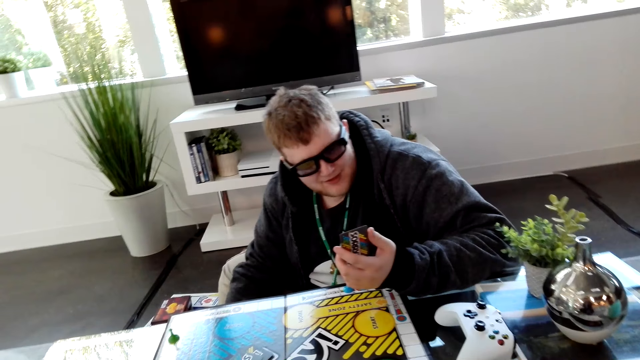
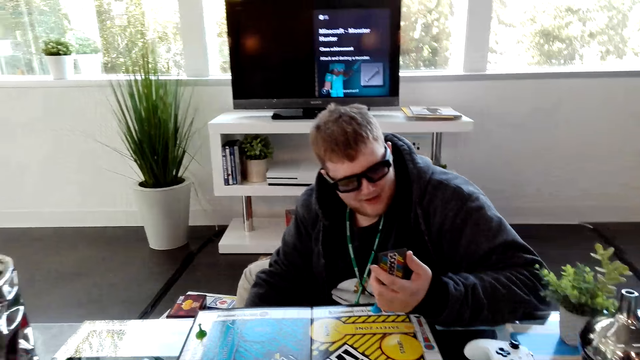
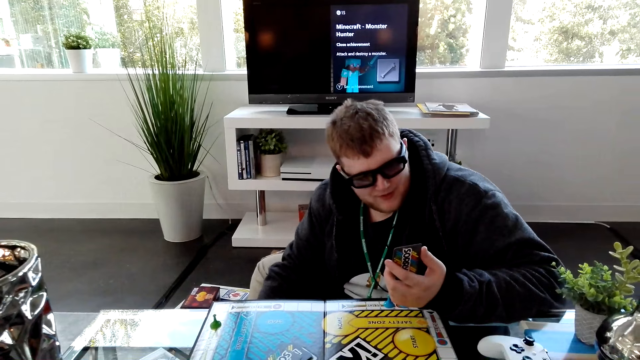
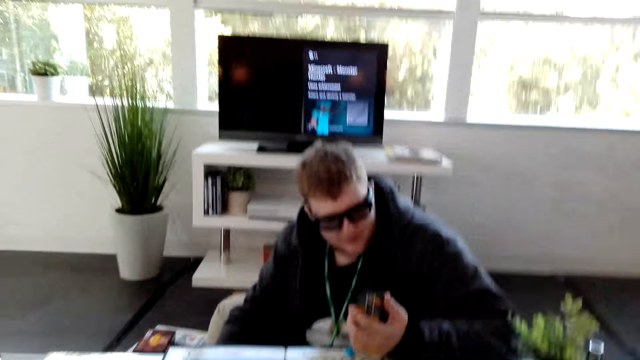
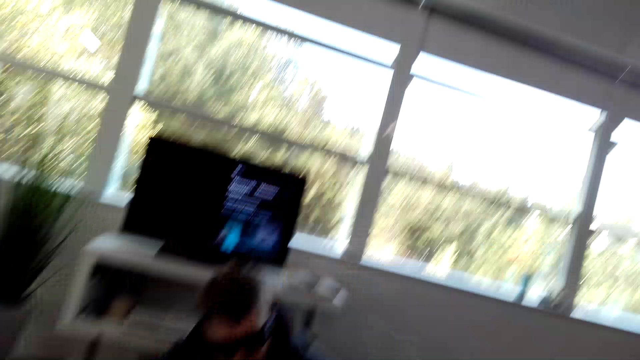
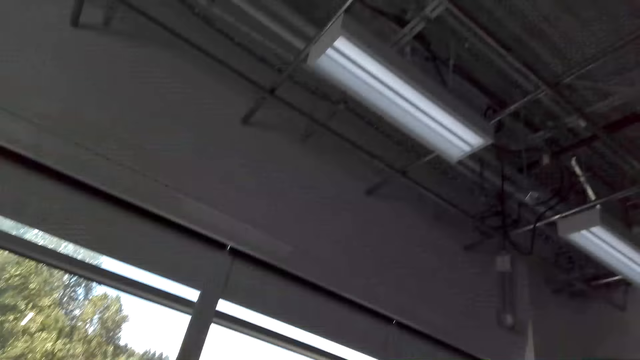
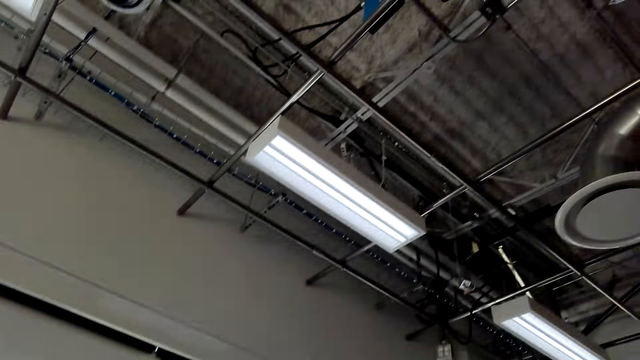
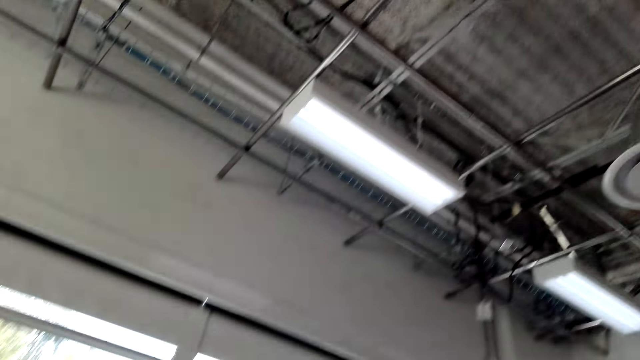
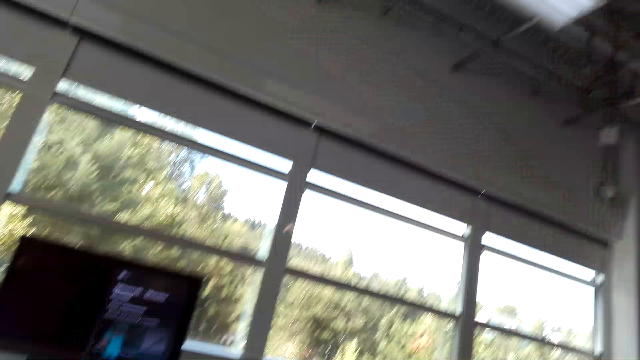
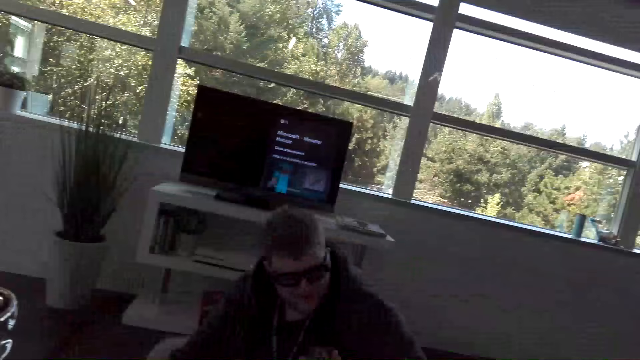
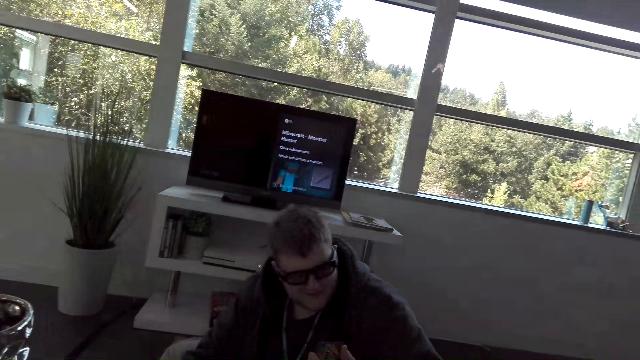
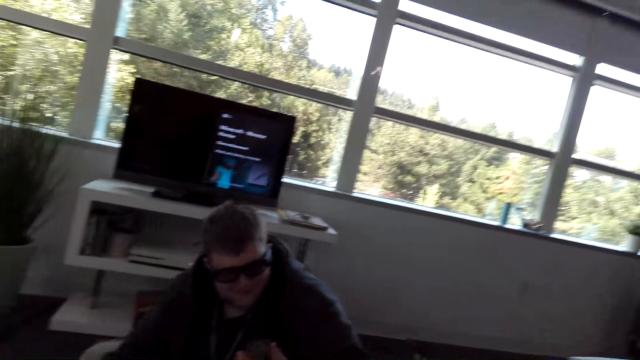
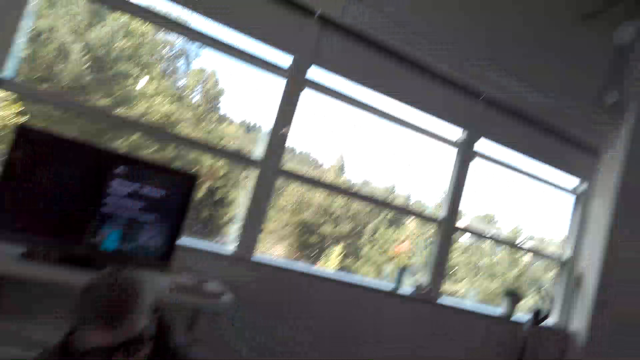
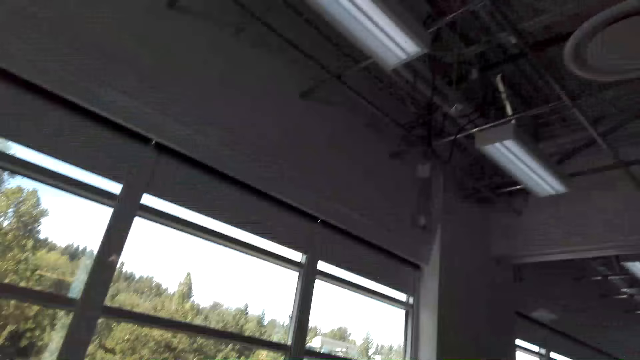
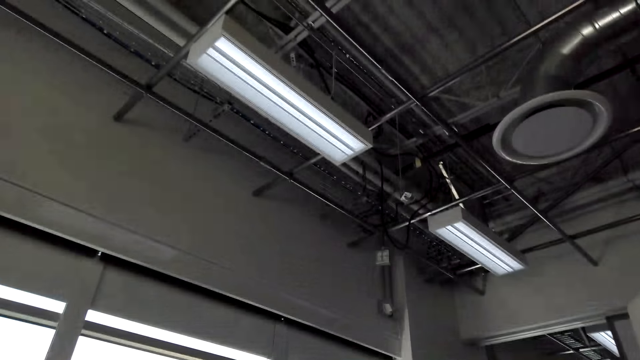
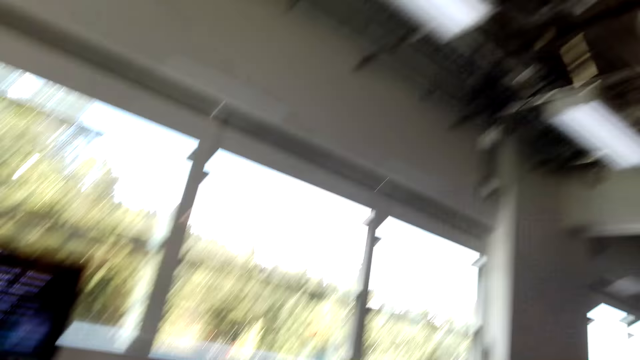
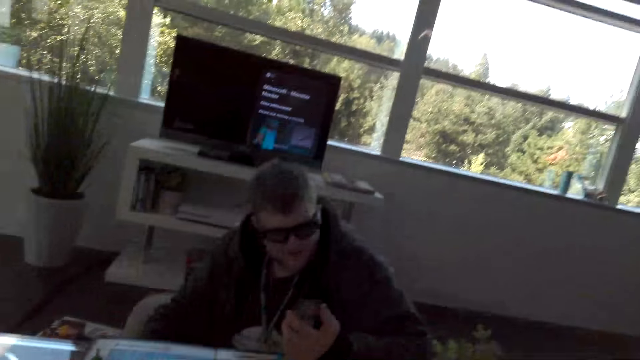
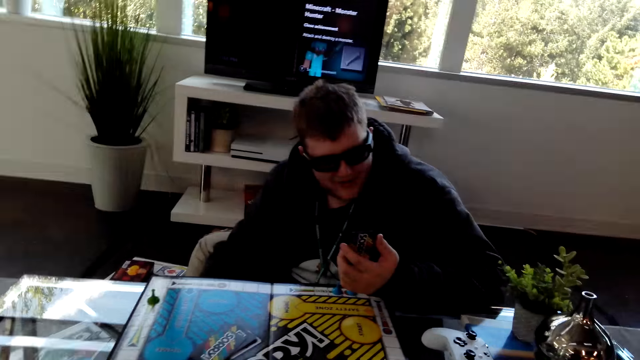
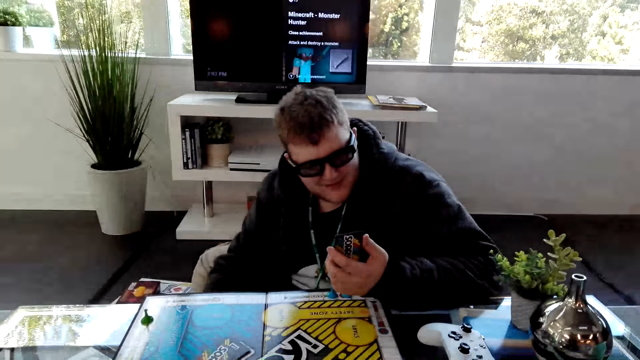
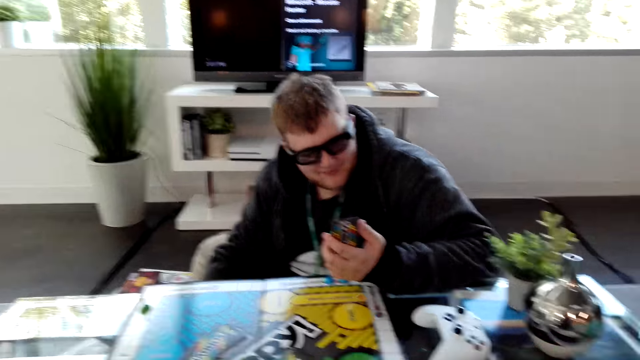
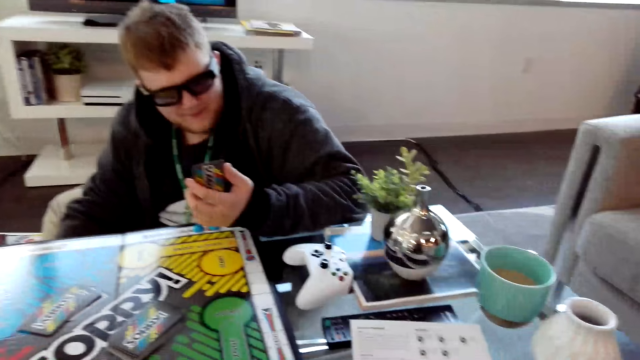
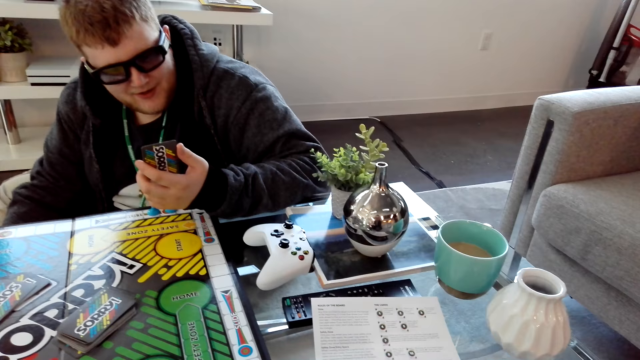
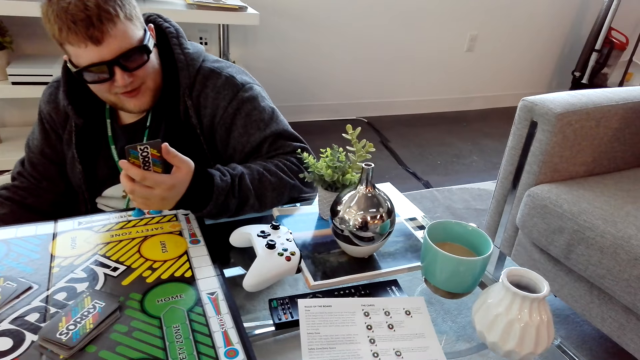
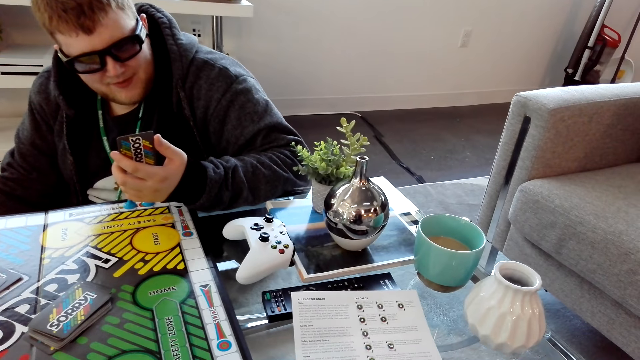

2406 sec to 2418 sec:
The camera wearer looks around. A person reads information on the card.

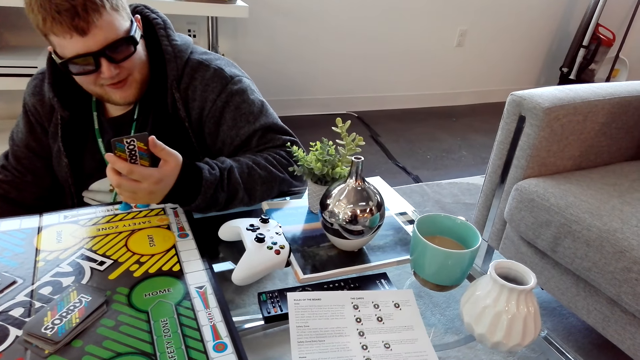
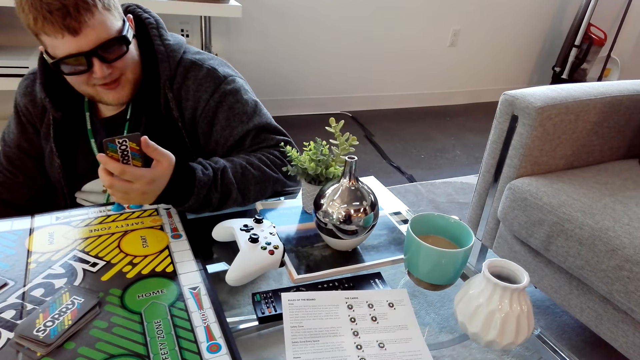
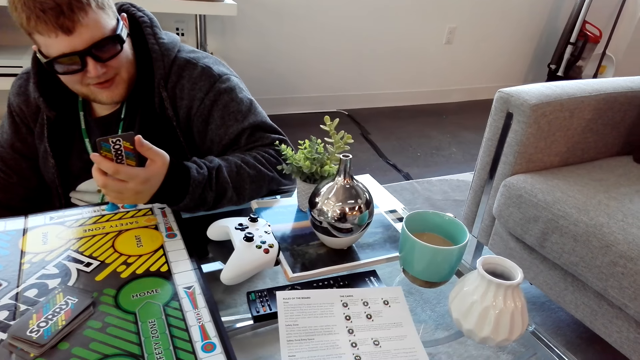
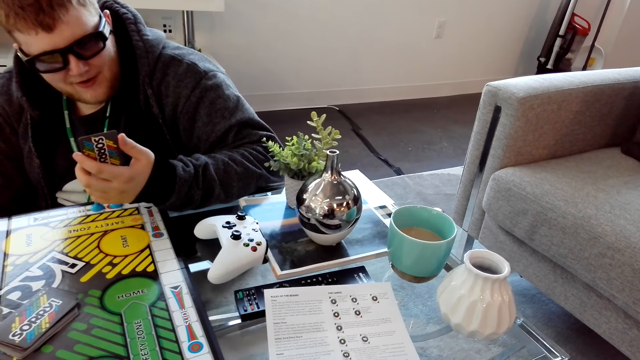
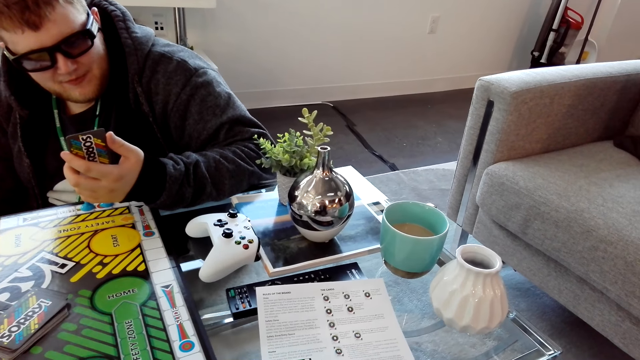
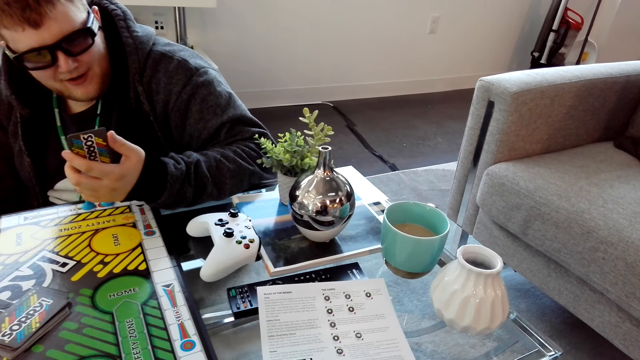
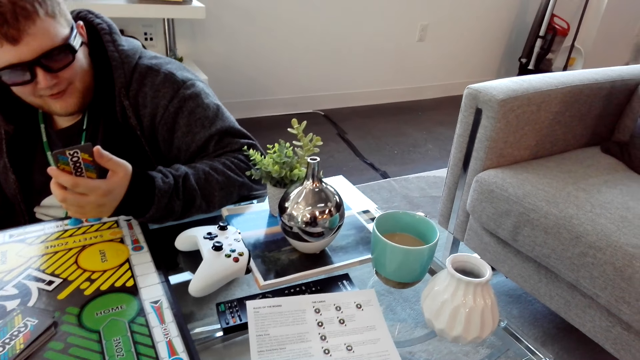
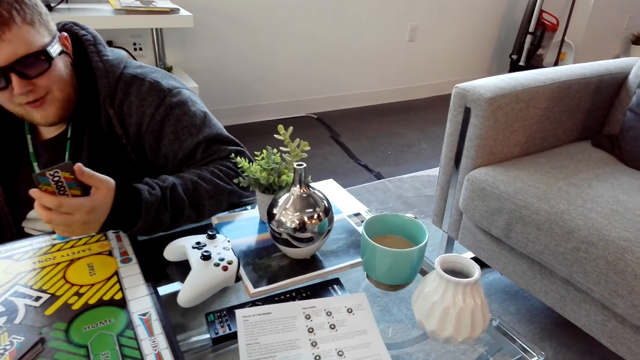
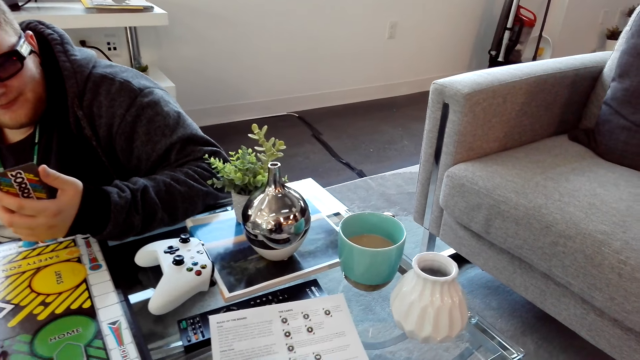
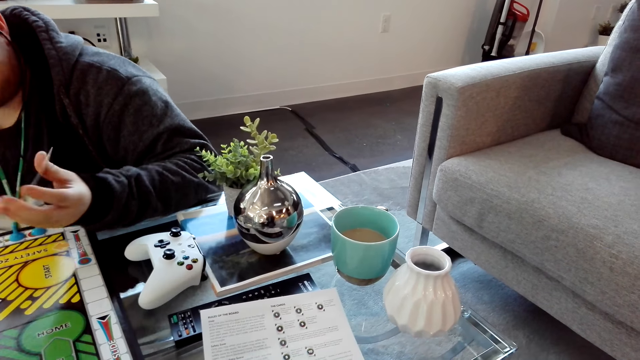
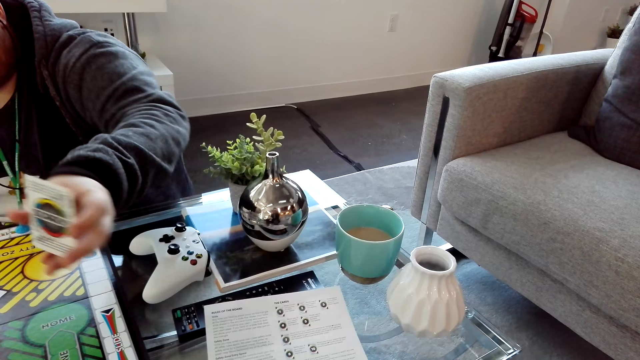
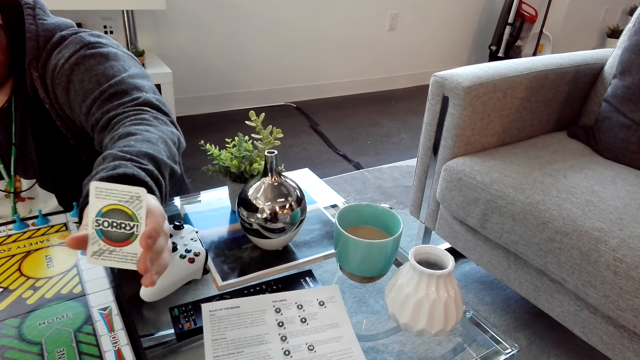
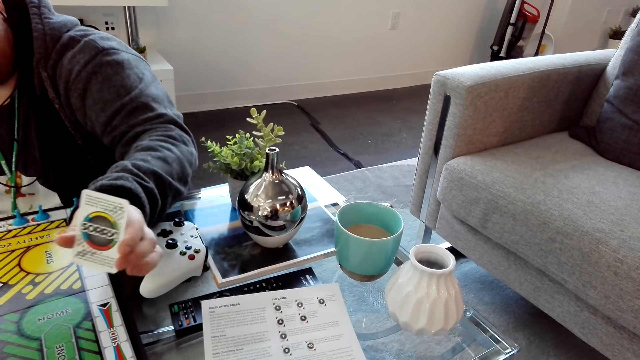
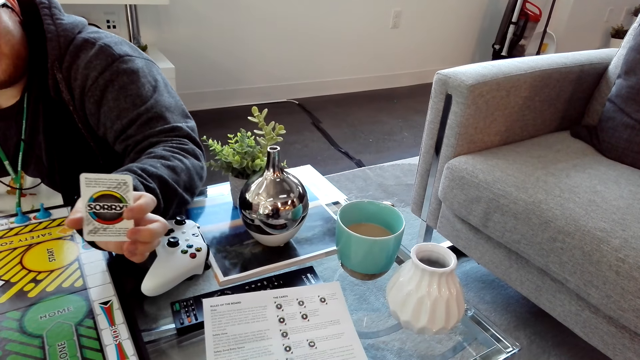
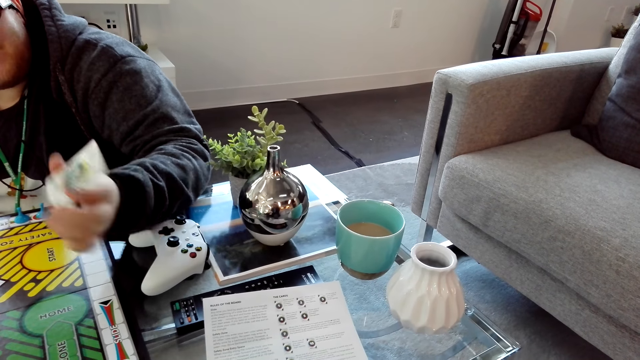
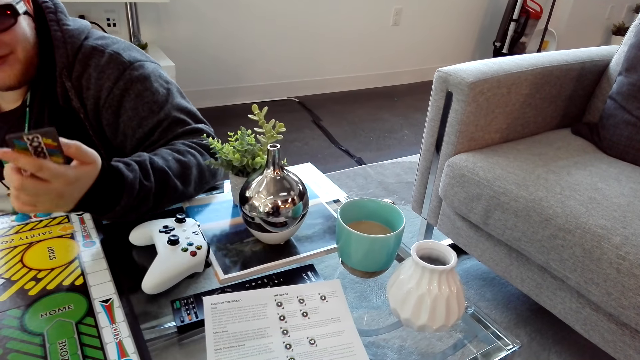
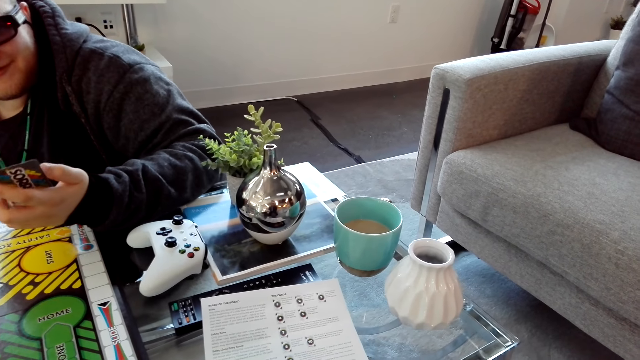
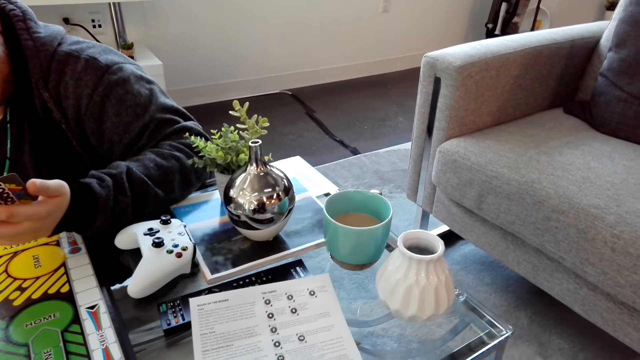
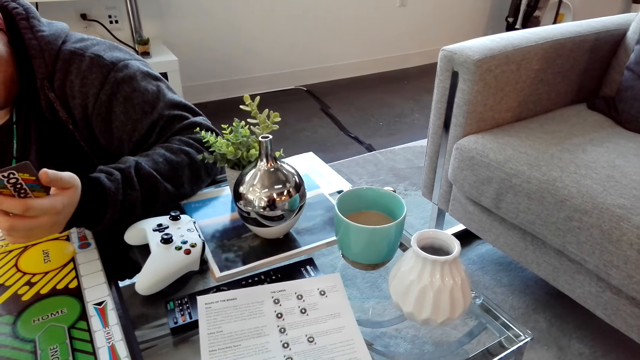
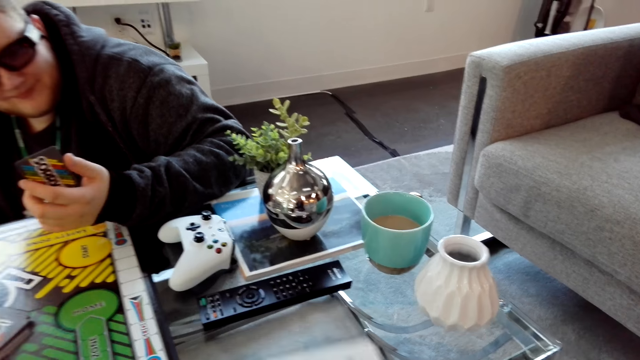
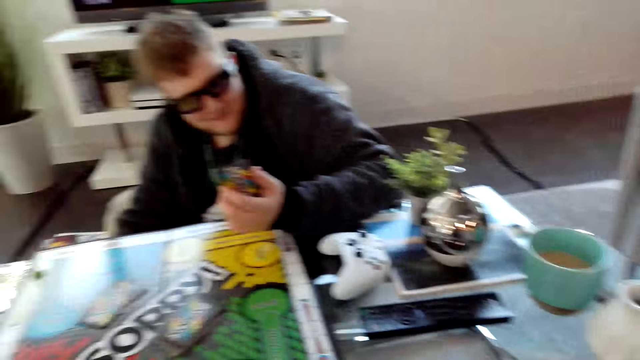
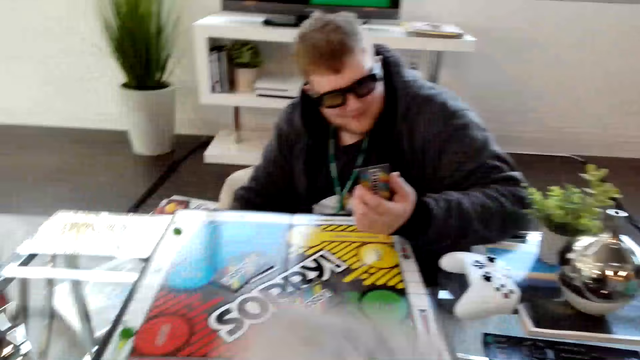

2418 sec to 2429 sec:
A man shows the camera wearer his card. The man dialogues with the camera wearer. The camera wearer picks up an instruction manual from the table.
